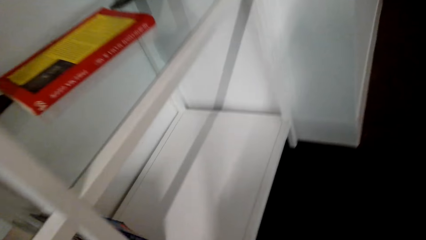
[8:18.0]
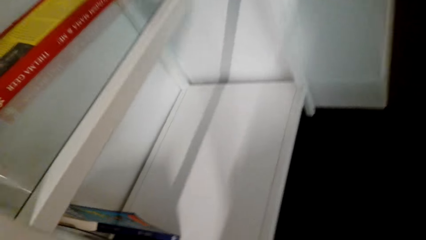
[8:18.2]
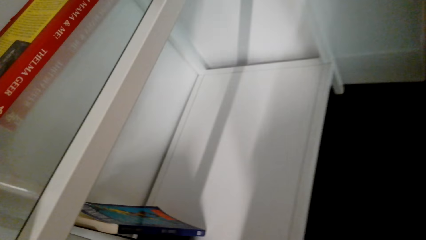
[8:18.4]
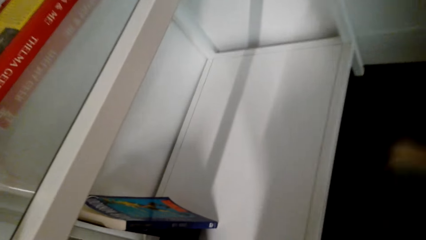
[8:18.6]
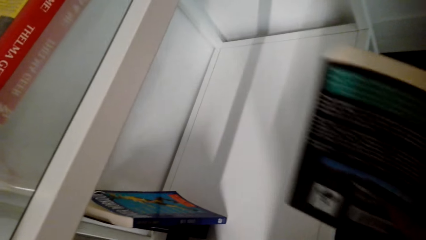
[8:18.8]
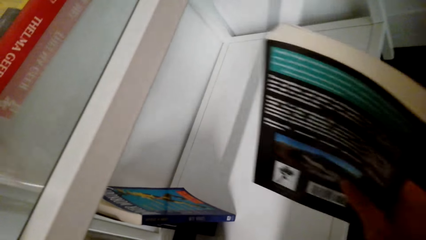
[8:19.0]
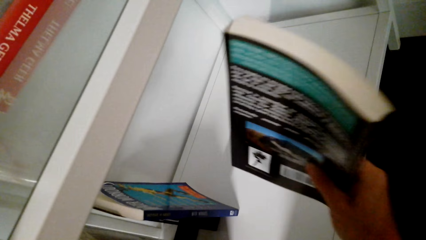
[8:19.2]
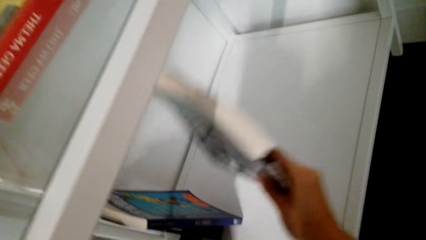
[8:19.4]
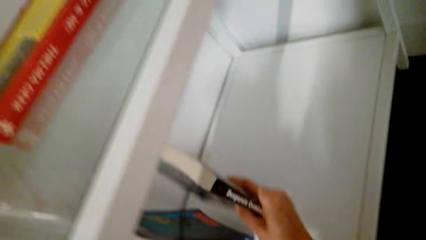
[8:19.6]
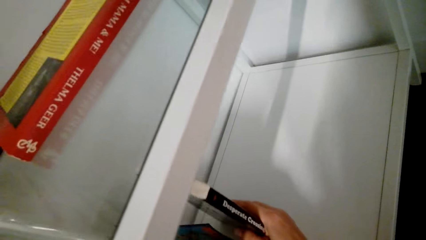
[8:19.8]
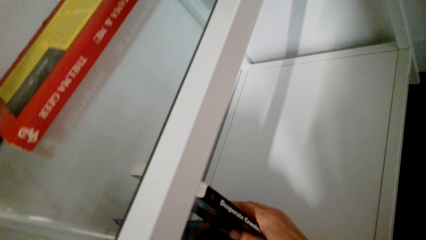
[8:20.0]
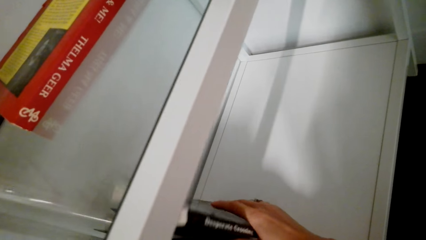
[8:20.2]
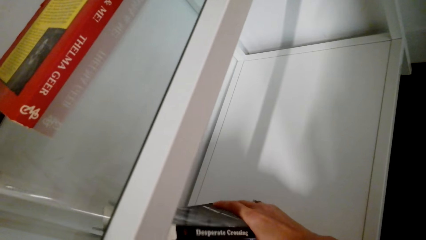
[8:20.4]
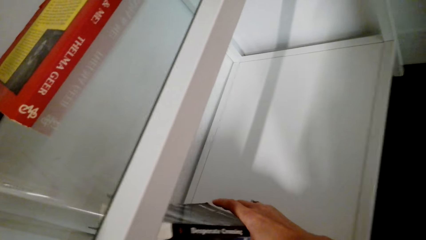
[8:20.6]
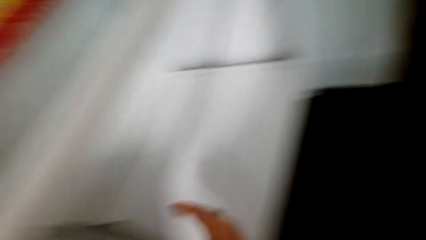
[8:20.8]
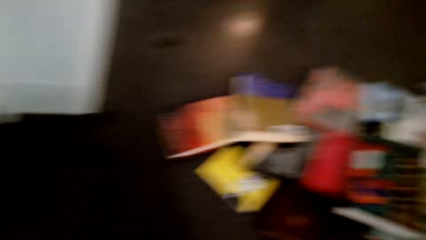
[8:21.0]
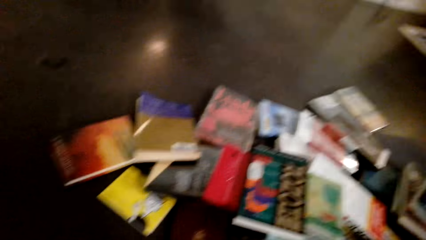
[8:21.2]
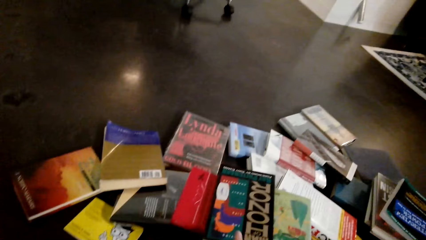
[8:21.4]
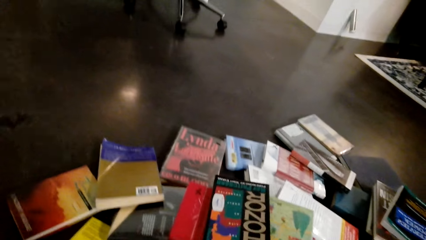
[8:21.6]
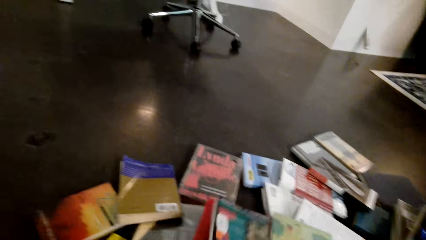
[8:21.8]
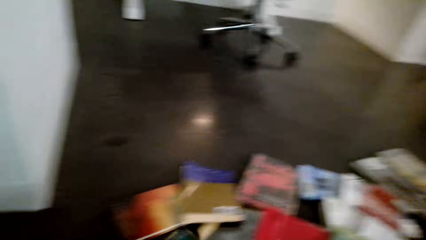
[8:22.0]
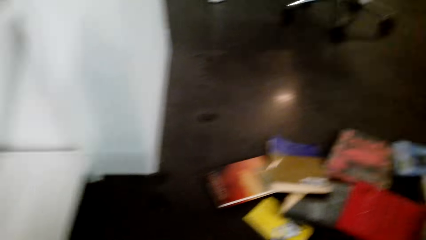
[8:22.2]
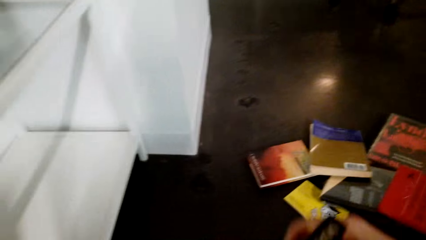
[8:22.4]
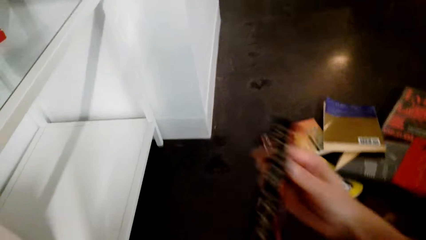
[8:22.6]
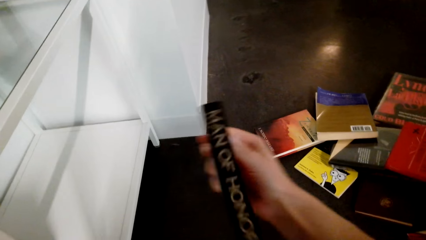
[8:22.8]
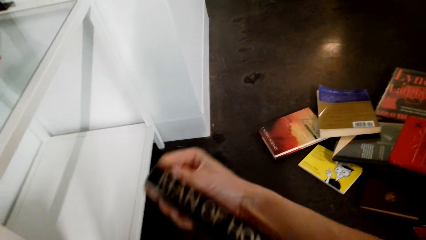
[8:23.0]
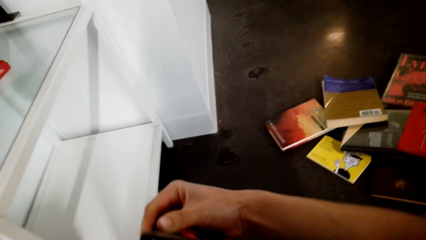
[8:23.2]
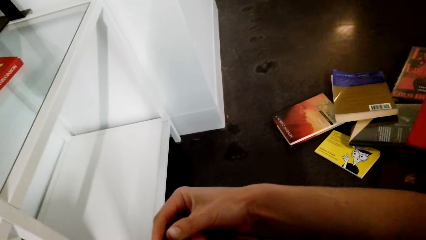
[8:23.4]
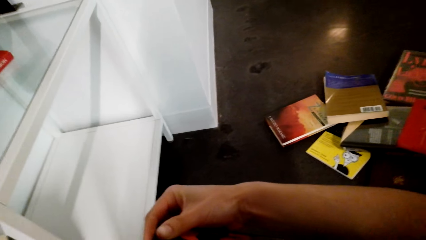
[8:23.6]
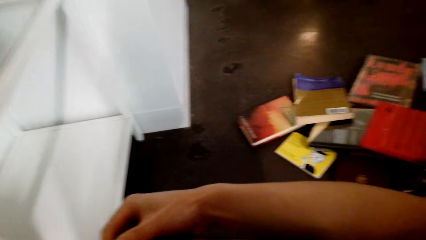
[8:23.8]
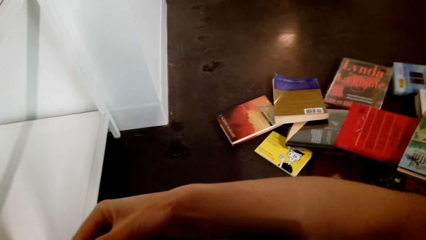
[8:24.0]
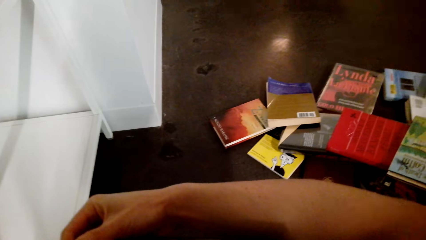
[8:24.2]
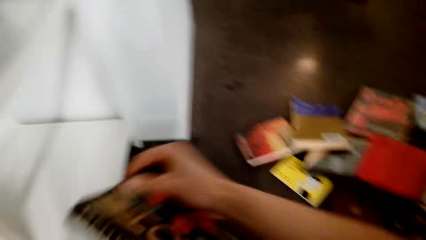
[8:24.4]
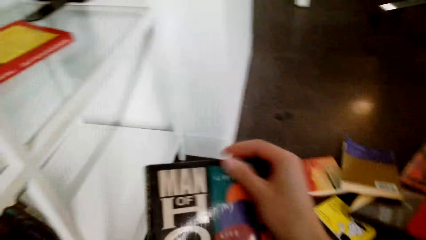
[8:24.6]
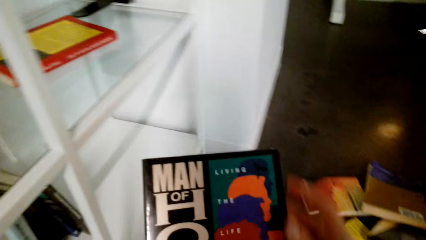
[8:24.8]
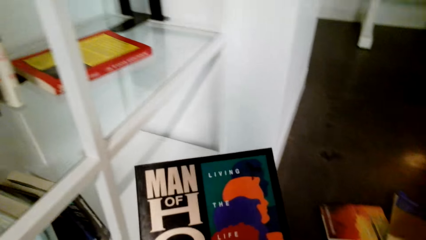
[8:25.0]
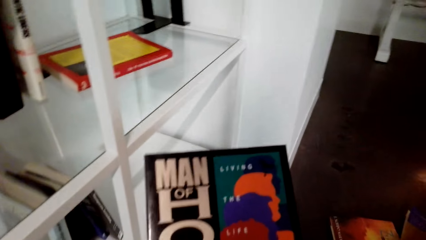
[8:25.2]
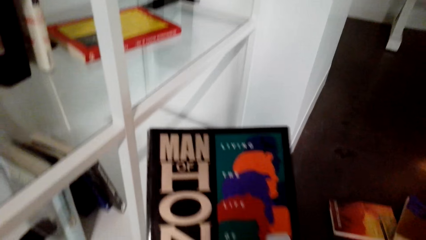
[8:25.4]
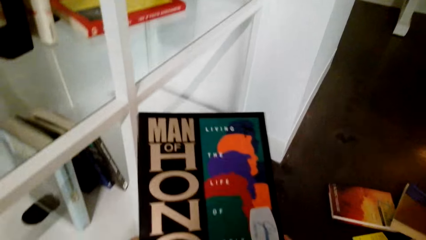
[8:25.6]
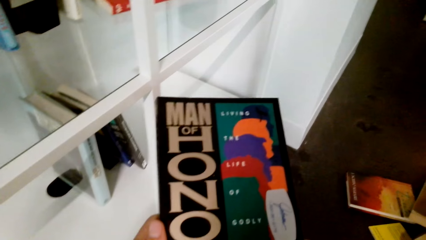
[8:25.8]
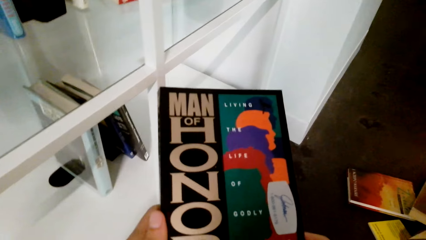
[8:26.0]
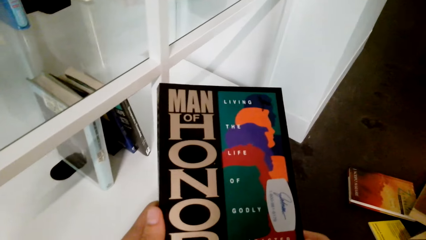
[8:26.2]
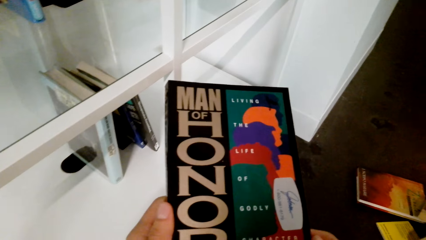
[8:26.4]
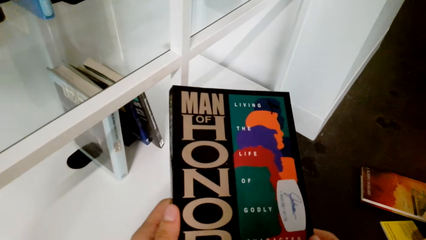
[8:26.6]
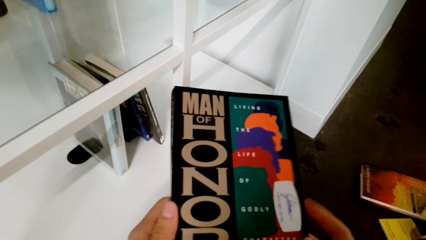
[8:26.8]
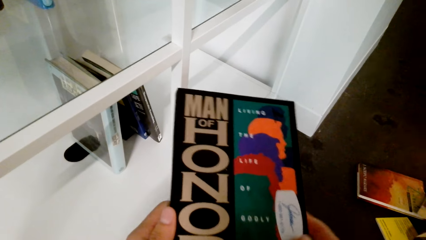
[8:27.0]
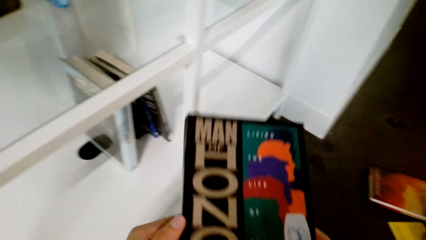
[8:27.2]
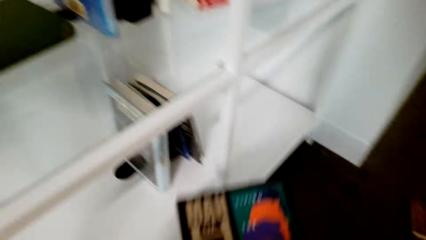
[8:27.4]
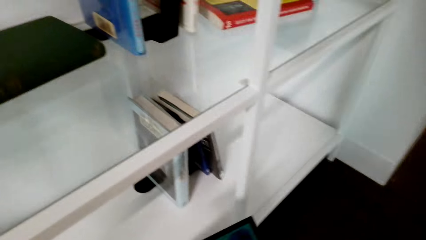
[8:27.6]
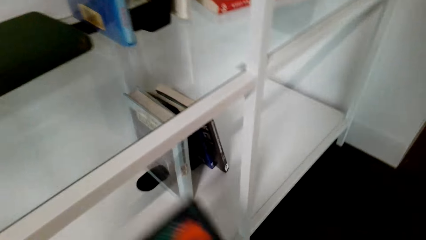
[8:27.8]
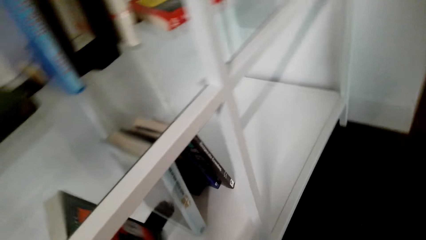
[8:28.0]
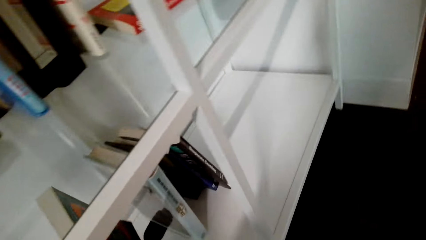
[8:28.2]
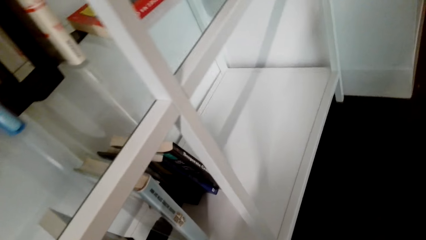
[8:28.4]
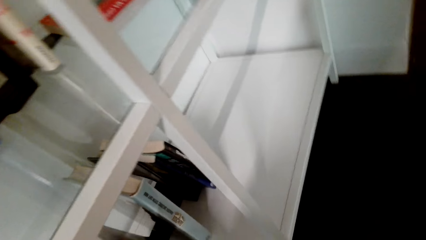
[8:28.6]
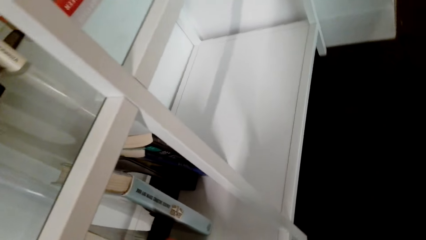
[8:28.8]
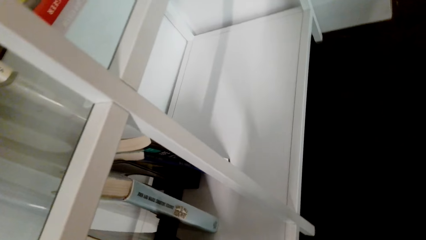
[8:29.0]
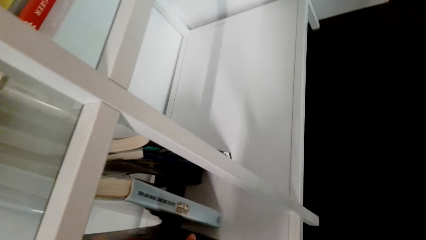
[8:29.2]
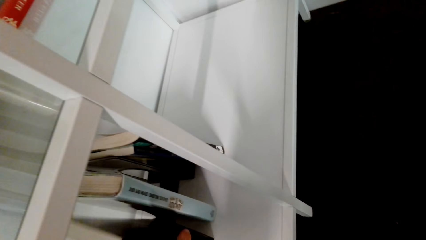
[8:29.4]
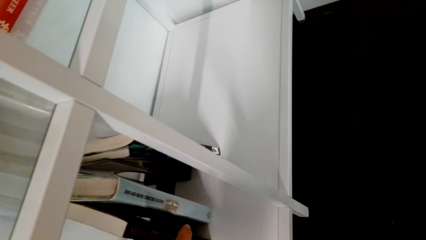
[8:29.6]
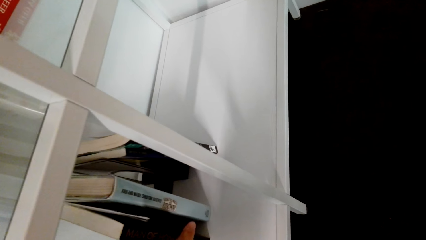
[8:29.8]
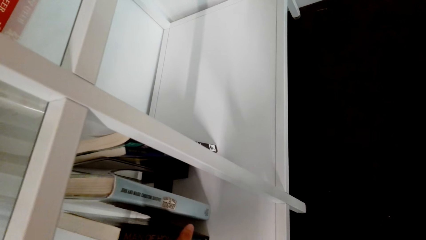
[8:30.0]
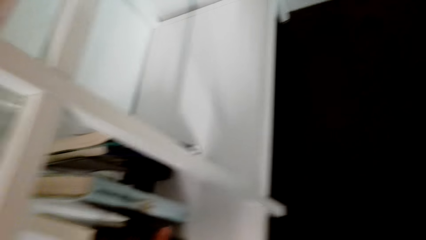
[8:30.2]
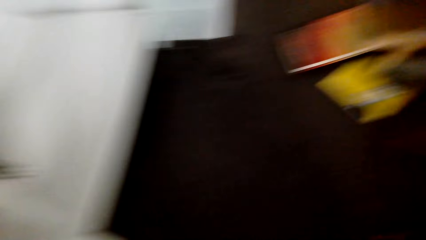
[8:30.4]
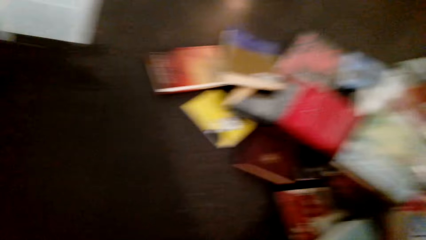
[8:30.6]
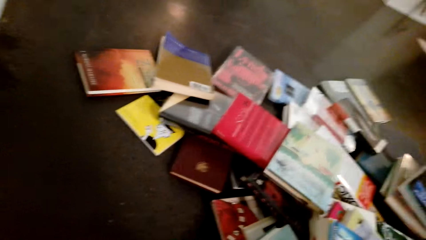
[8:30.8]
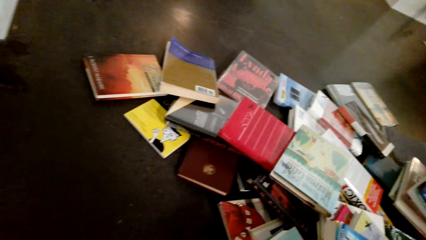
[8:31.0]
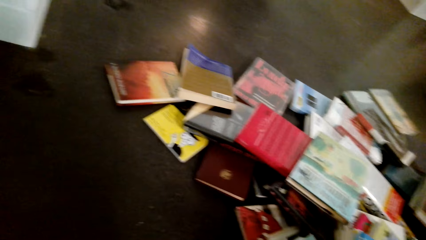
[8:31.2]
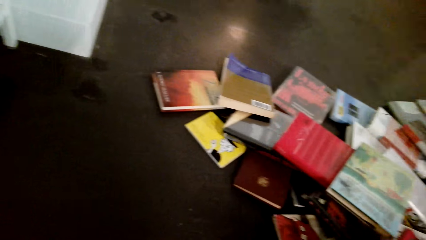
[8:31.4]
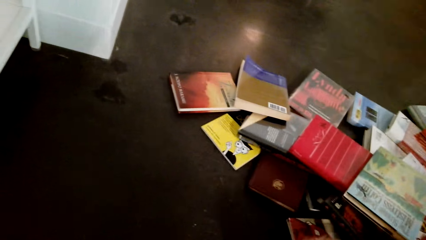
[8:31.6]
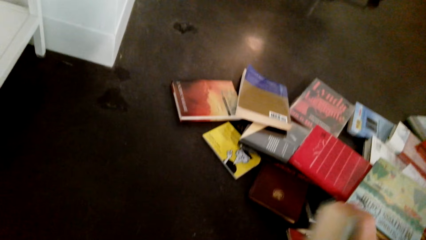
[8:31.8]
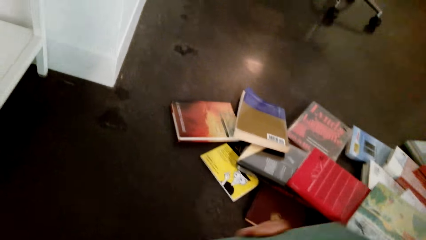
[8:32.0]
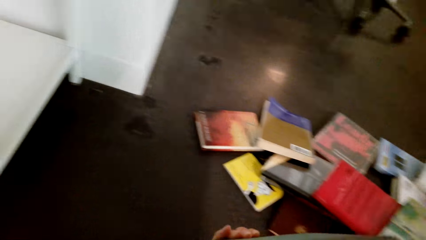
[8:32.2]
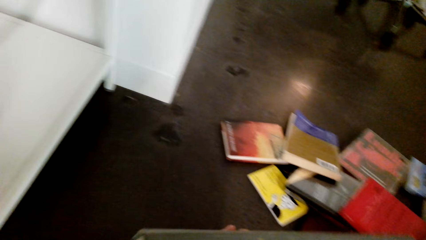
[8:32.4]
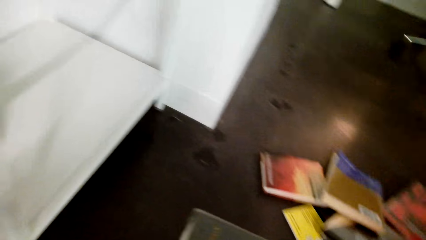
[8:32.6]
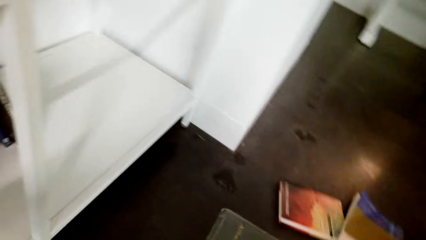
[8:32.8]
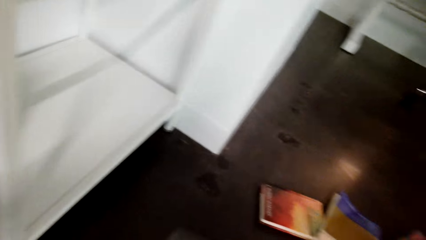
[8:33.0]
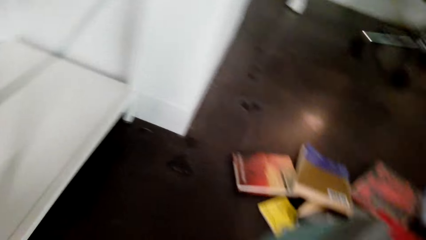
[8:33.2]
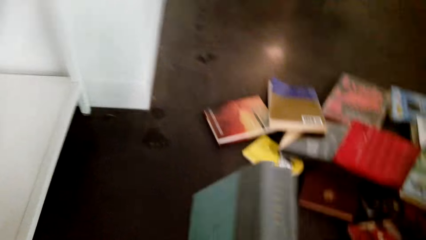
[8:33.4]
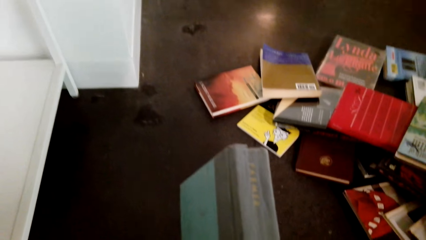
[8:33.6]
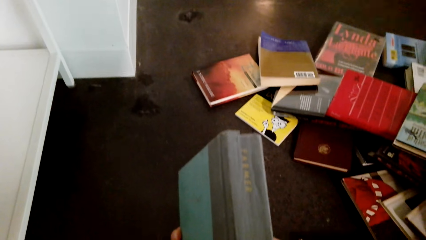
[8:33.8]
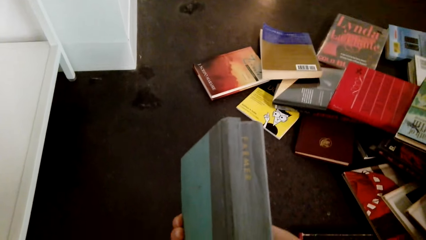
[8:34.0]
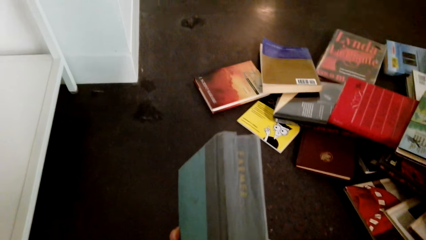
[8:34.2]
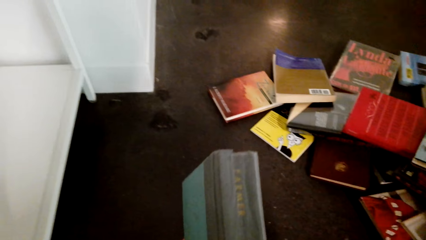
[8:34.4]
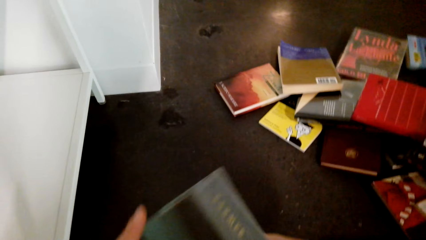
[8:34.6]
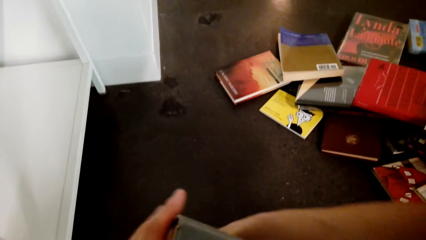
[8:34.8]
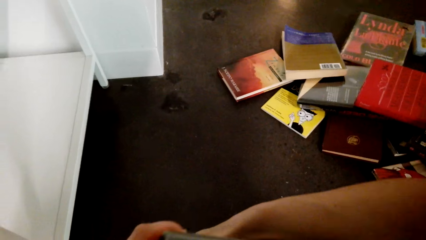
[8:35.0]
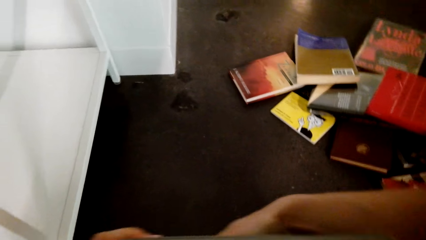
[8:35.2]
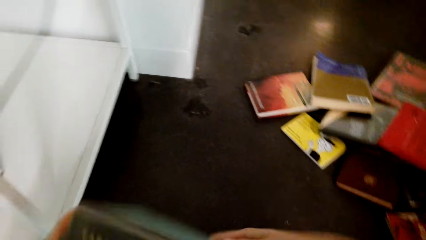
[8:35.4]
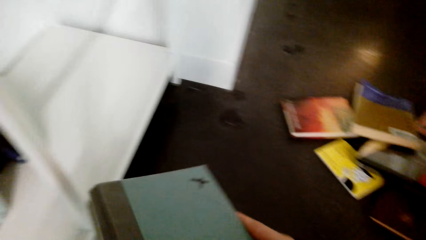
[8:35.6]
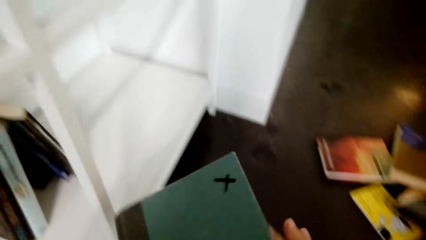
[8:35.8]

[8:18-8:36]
The camera wearer arranges the book in the shelf. They pick up a book. They look at the book. They arrange the book in the shelf. They pick up a book. They look at the book. They turn the book.
